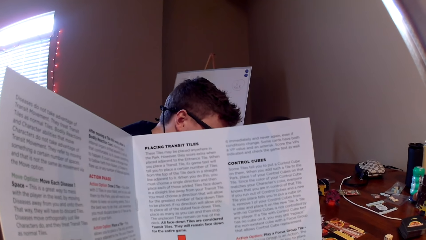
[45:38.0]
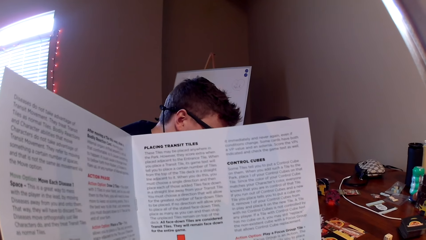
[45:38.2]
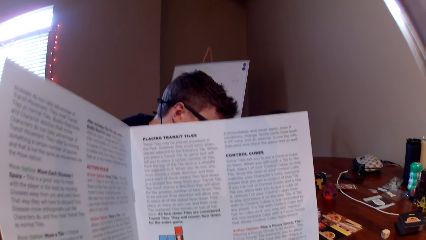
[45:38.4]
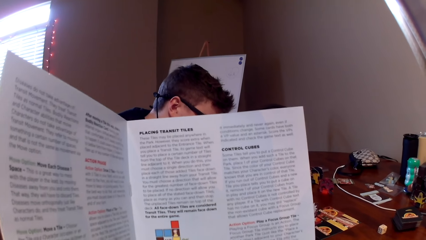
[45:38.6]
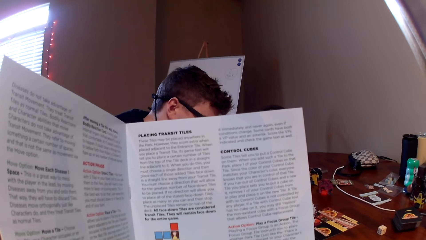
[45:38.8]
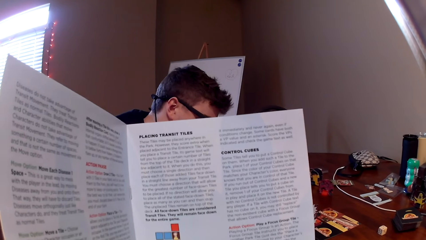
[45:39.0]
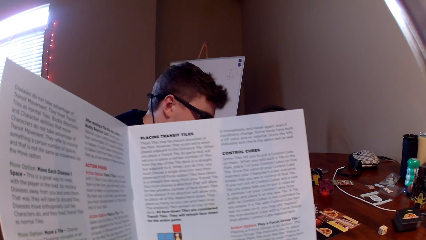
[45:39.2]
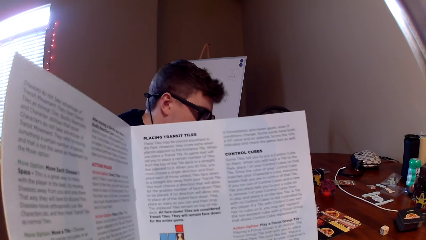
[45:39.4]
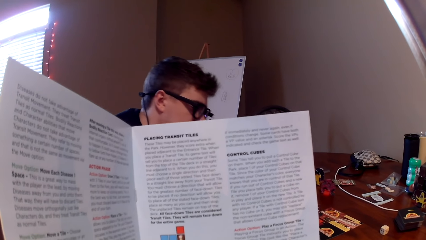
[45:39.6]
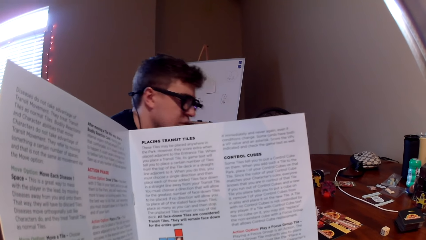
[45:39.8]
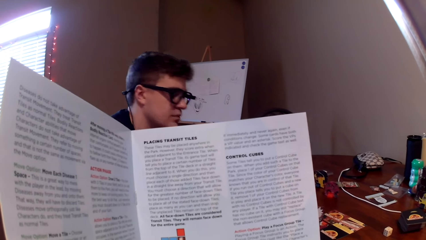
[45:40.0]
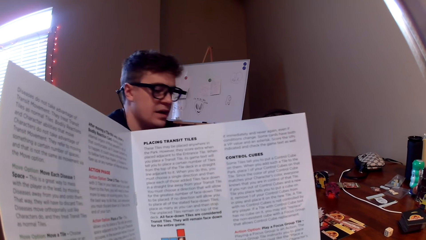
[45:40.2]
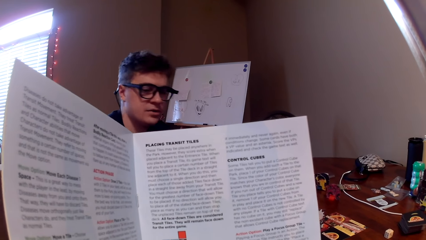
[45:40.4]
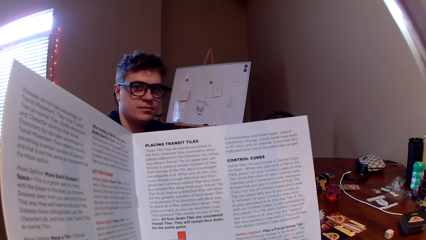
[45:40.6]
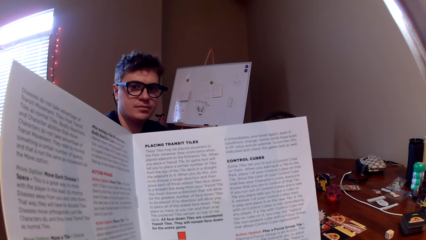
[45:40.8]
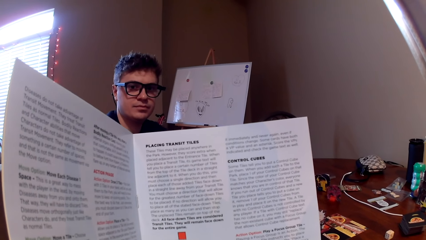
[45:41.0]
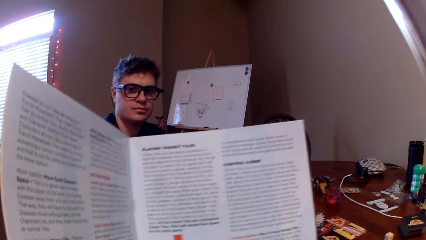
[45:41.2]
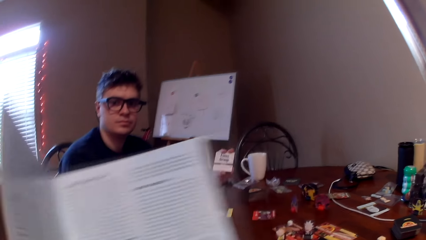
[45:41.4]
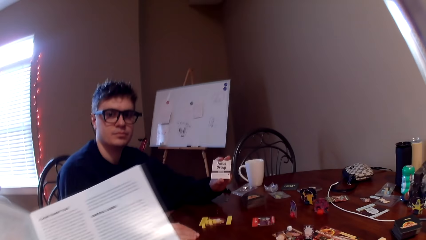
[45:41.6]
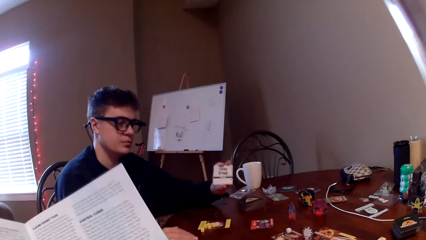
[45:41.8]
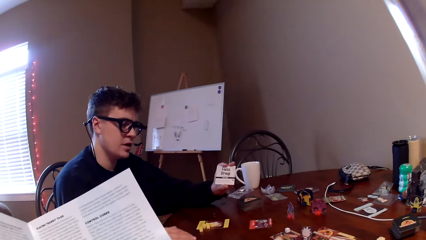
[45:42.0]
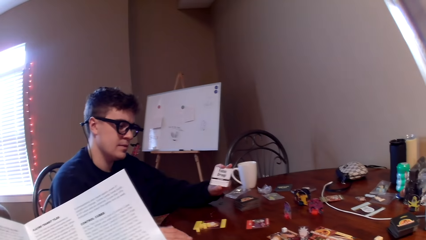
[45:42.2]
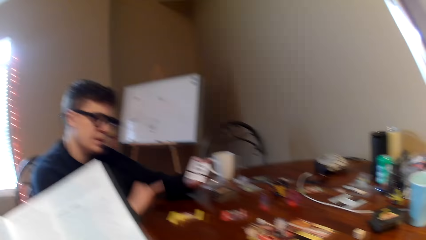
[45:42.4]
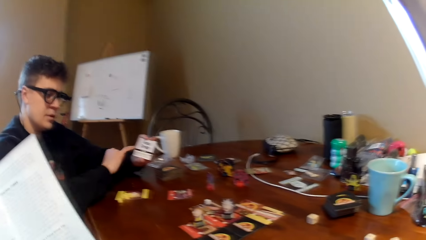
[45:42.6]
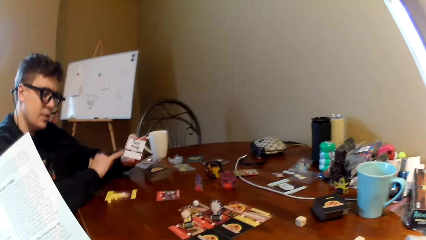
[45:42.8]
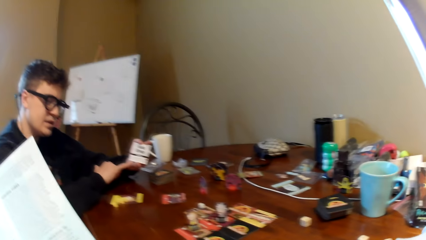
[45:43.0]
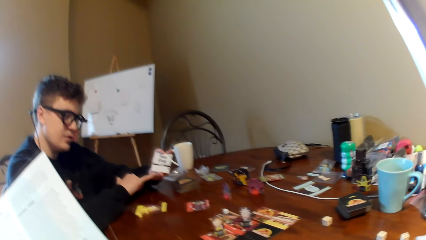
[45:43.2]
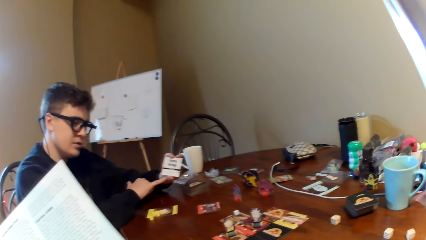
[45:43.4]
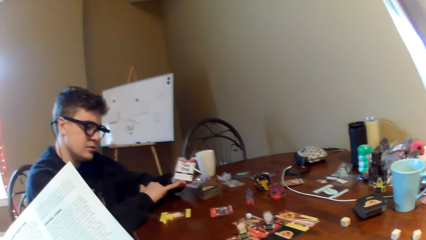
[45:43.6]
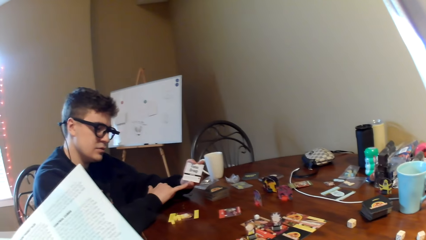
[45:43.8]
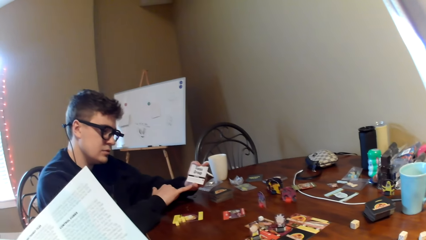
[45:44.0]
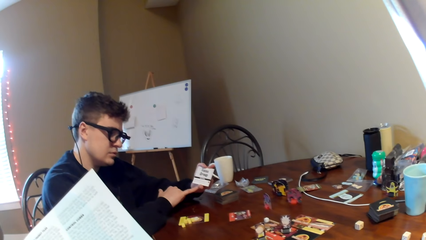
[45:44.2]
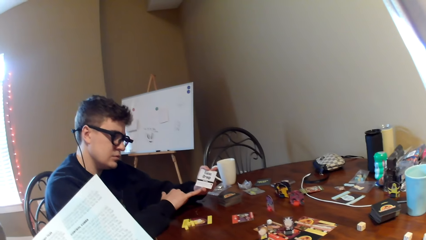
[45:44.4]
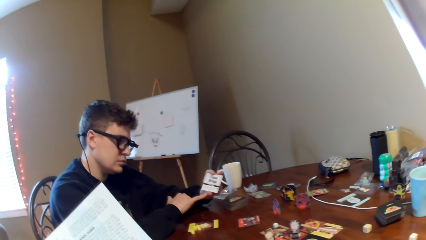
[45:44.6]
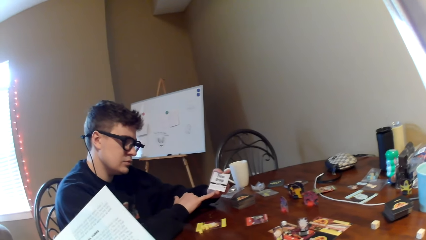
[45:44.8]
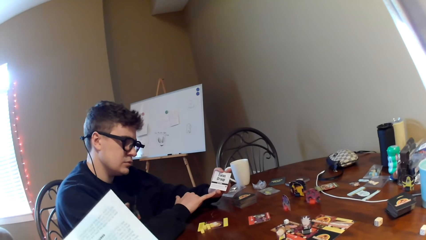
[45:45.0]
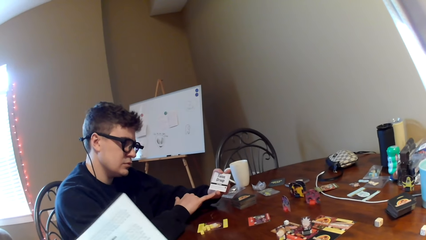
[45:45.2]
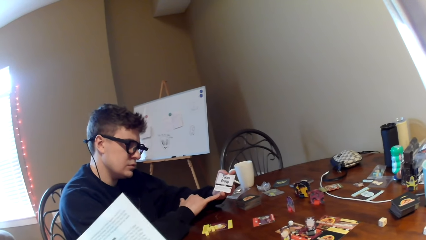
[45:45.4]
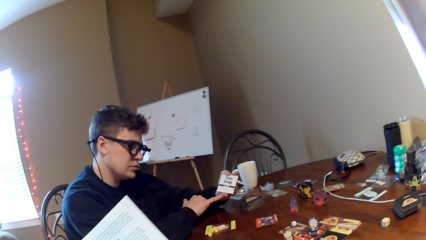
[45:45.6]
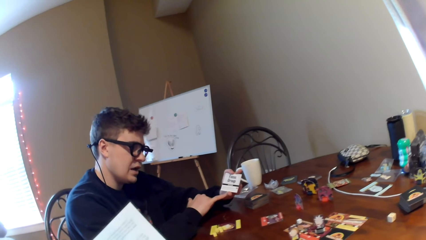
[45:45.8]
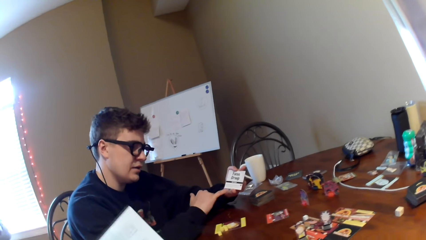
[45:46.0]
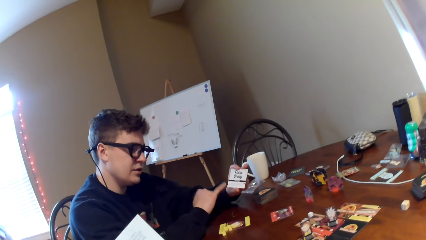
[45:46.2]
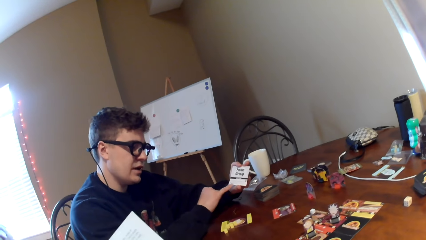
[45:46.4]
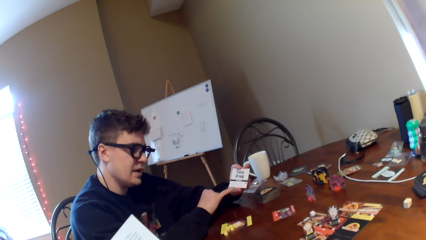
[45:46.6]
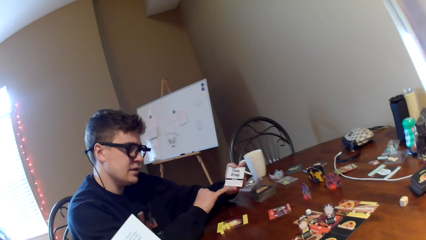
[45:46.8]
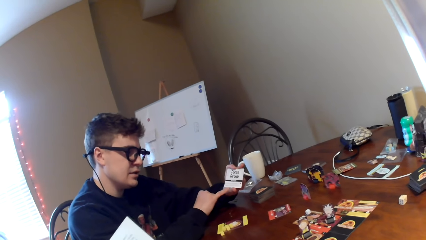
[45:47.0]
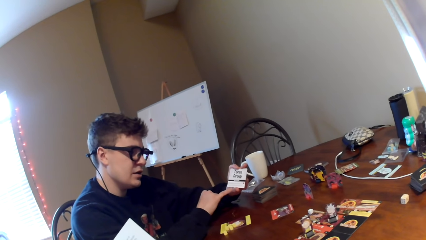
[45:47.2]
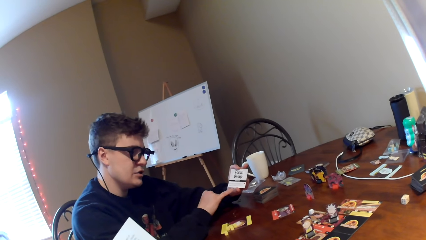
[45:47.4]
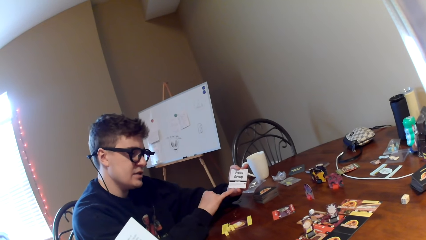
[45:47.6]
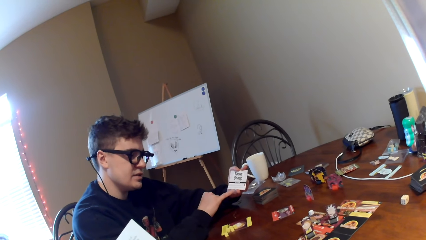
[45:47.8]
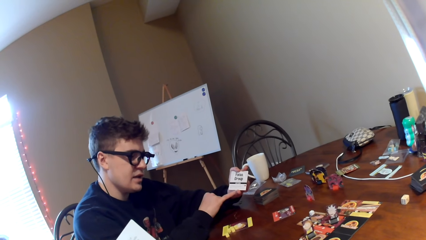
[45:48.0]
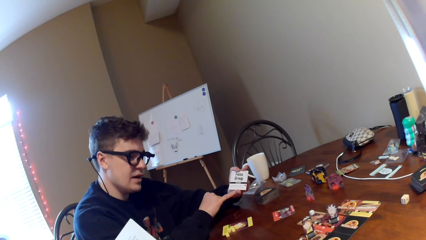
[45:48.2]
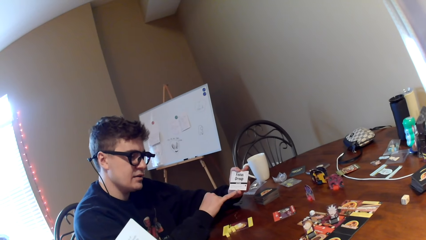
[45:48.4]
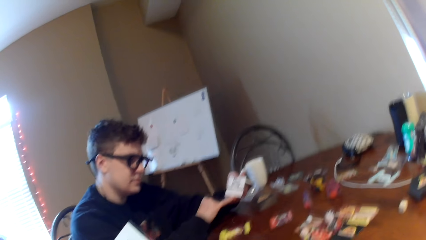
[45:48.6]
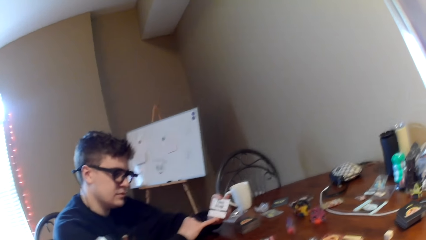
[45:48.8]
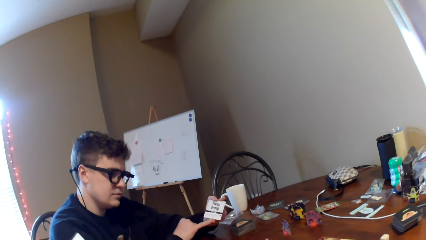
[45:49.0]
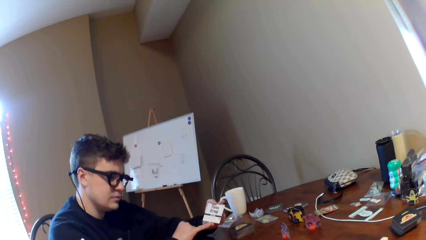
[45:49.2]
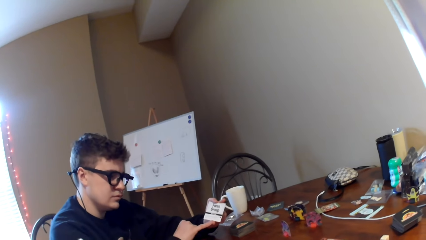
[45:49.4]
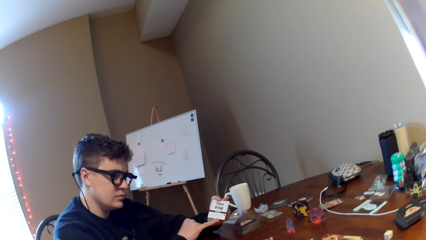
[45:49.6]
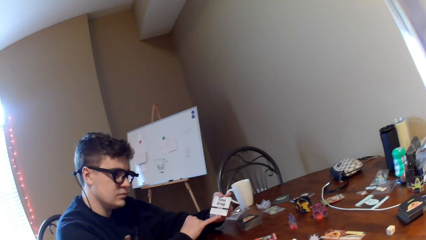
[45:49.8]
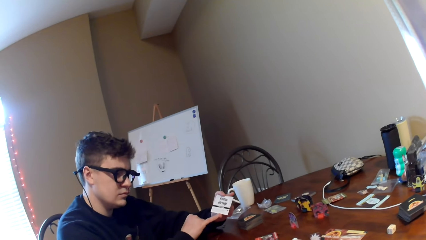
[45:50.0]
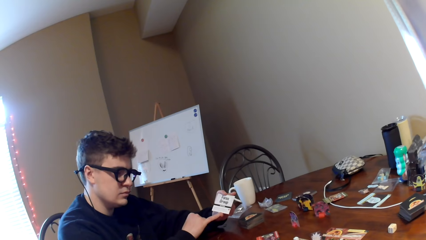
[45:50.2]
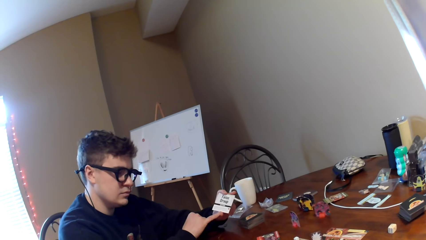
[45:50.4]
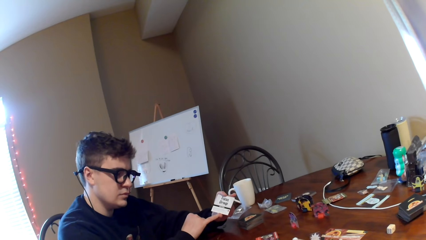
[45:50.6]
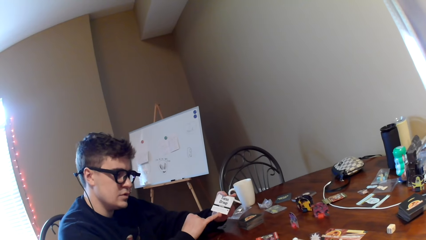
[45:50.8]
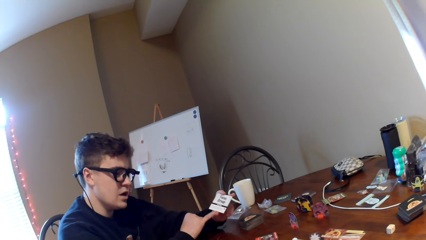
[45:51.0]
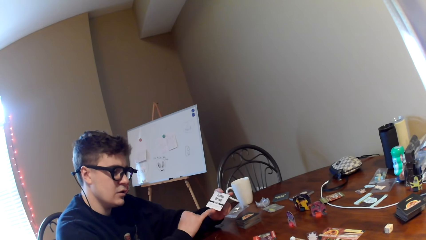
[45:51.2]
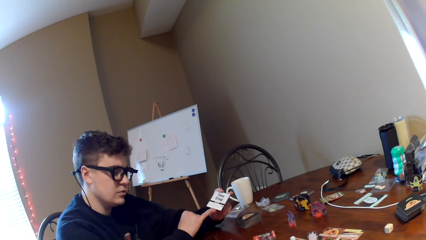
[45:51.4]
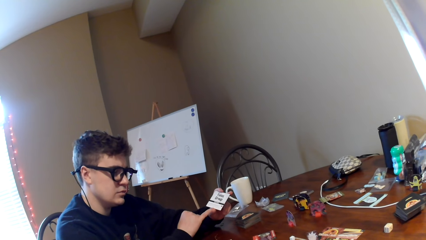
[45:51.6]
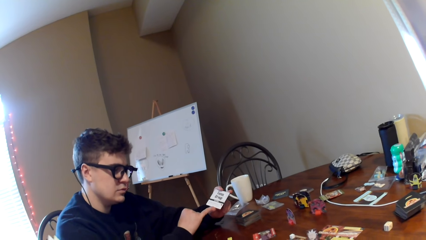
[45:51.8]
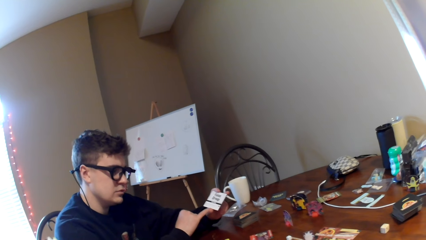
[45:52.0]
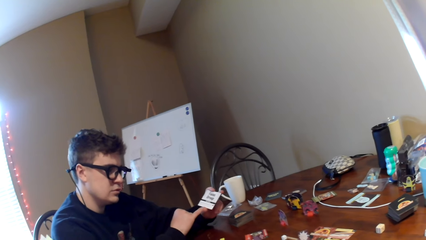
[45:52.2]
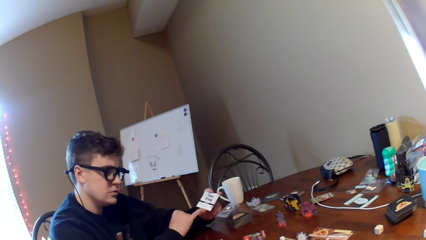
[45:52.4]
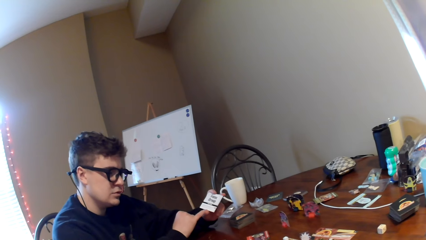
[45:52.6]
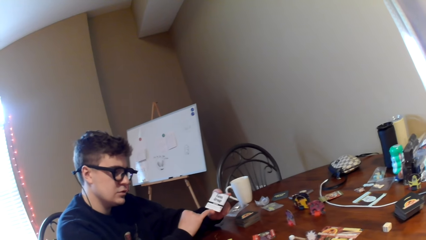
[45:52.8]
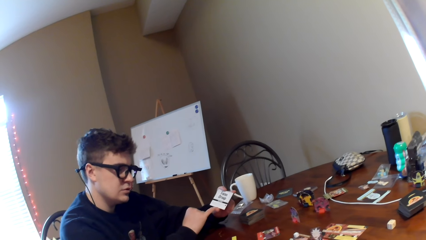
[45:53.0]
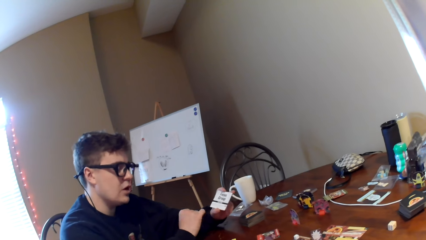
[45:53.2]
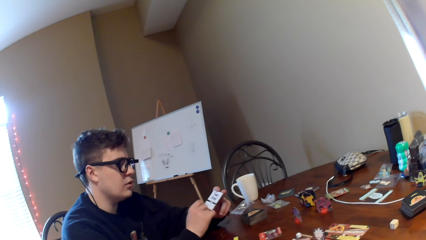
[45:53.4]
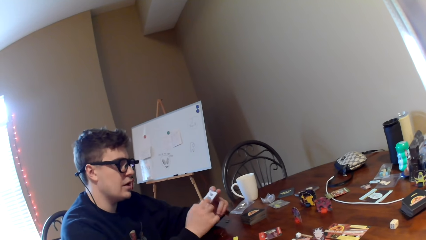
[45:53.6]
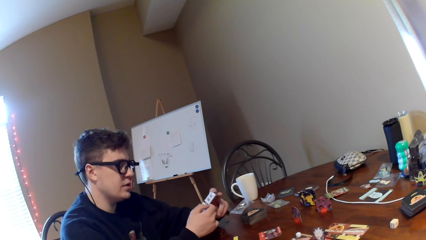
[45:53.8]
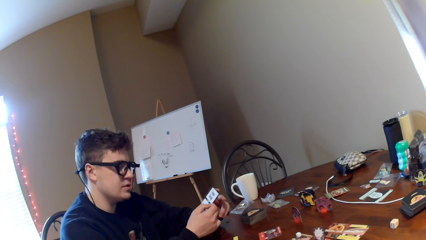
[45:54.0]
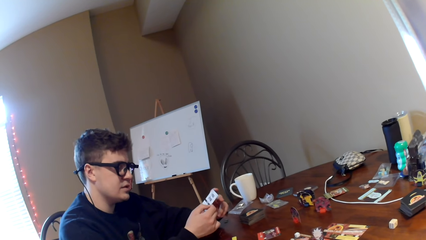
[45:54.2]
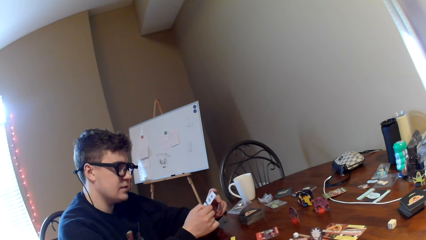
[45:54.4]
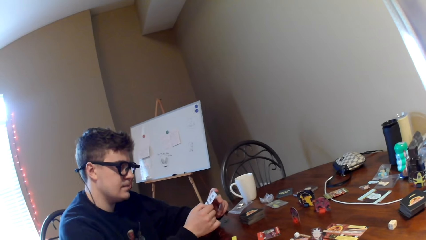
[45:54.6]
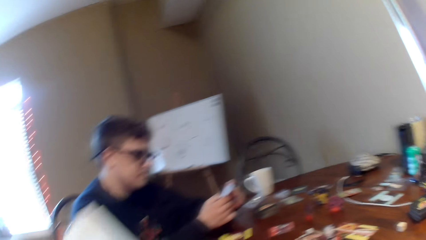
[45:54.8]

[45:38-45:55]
A woman talks to the camera wearer. A man looks at the camera wearer. The man shows the camera wearer a card and holds the card. The camera wearer looks at the card. They talk to the man.
